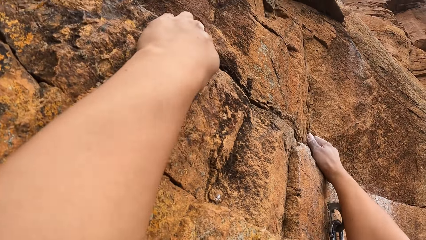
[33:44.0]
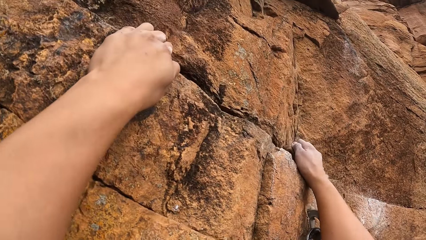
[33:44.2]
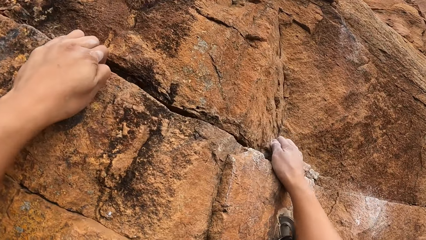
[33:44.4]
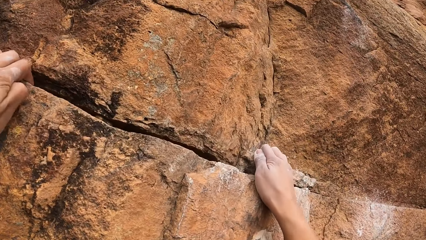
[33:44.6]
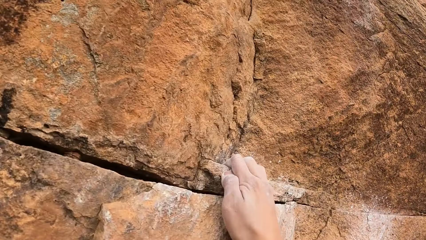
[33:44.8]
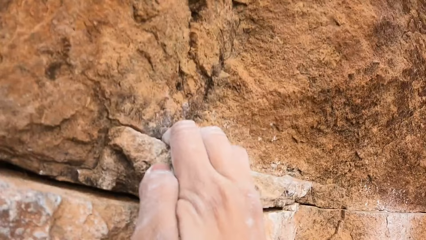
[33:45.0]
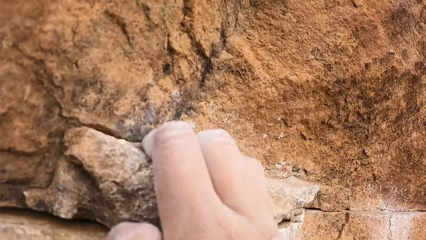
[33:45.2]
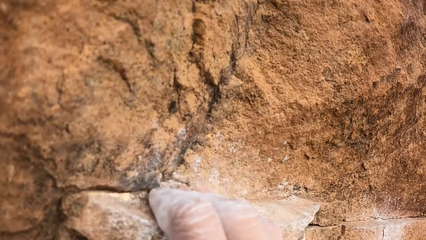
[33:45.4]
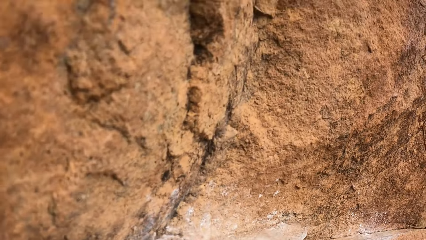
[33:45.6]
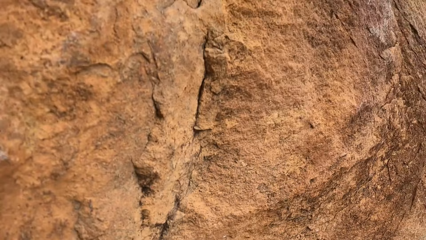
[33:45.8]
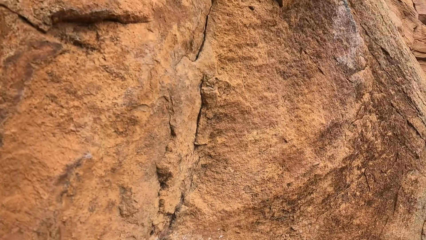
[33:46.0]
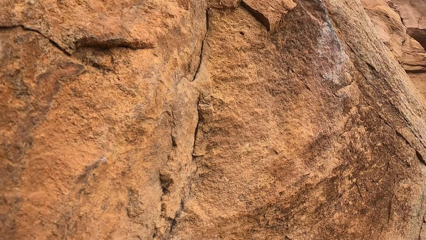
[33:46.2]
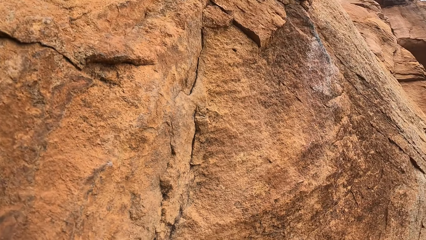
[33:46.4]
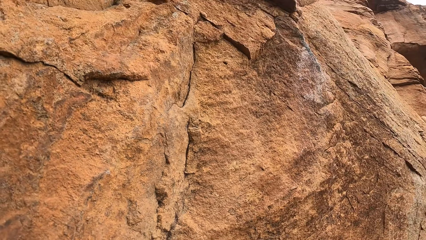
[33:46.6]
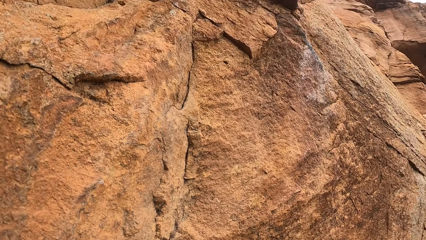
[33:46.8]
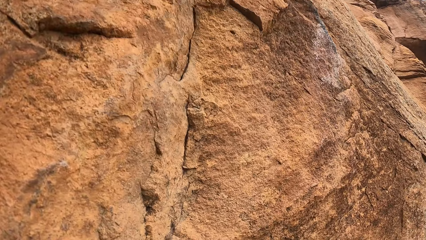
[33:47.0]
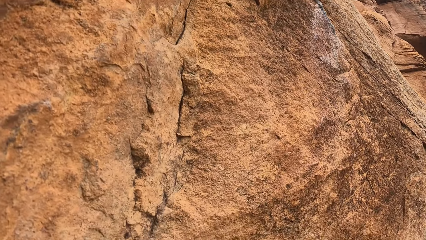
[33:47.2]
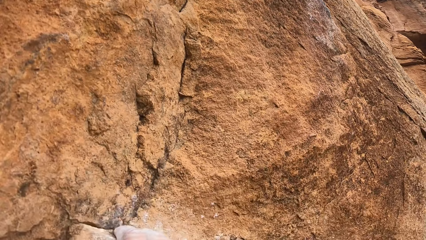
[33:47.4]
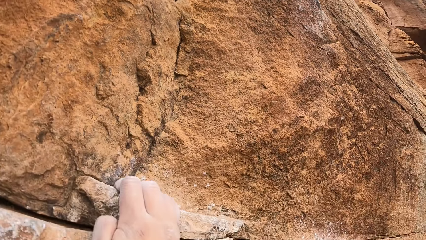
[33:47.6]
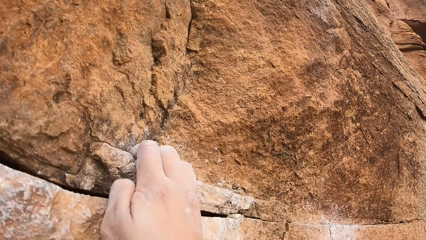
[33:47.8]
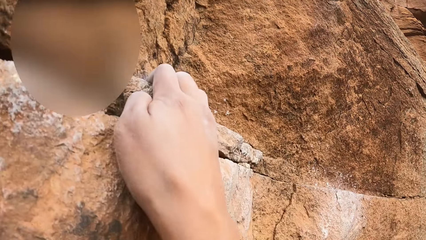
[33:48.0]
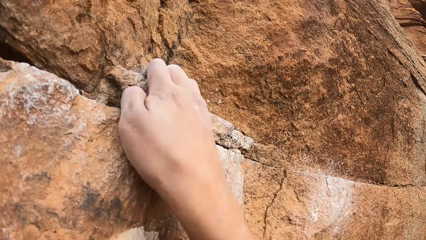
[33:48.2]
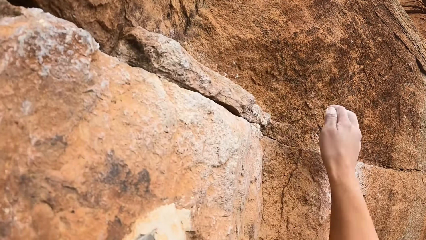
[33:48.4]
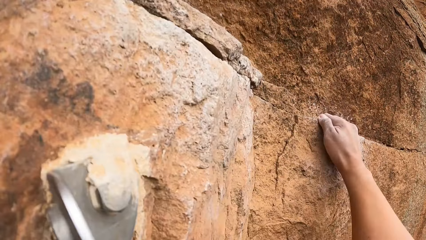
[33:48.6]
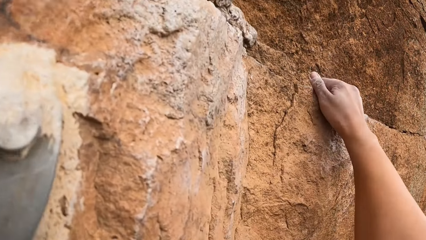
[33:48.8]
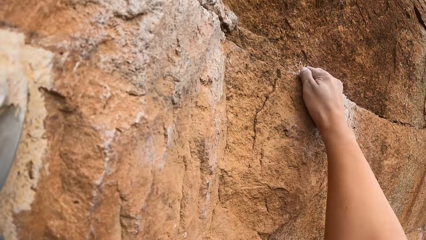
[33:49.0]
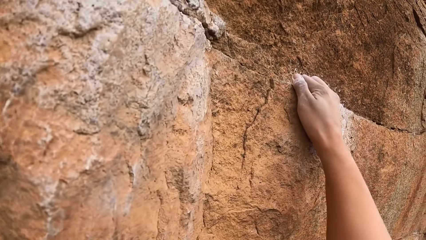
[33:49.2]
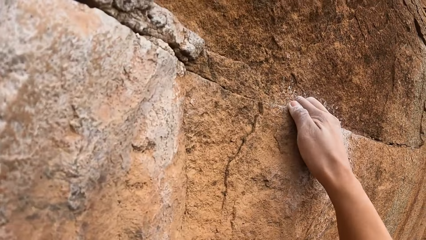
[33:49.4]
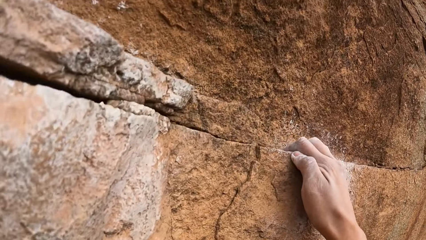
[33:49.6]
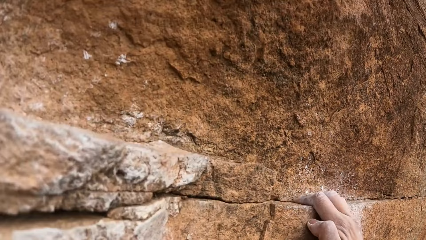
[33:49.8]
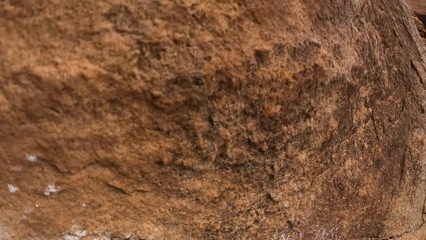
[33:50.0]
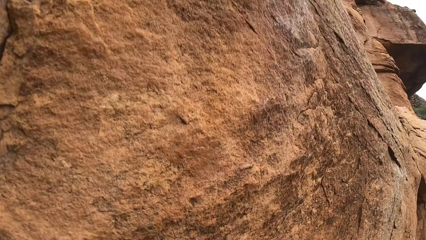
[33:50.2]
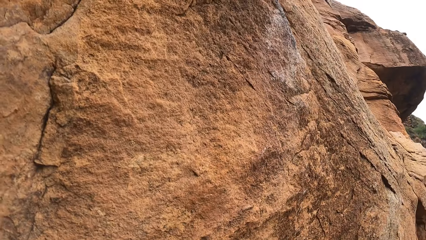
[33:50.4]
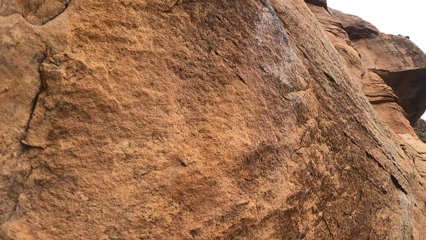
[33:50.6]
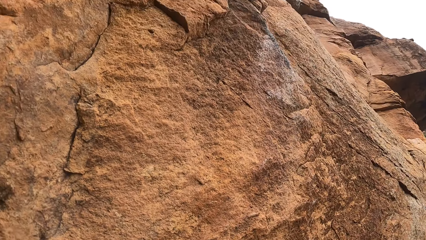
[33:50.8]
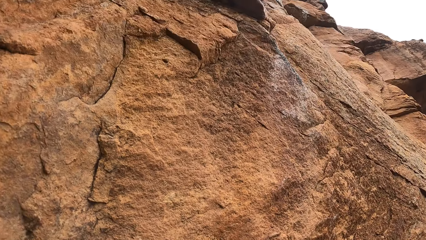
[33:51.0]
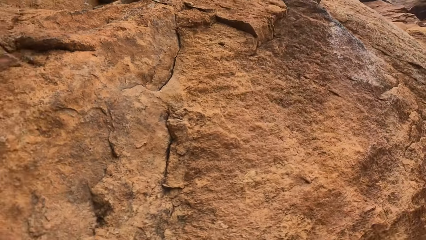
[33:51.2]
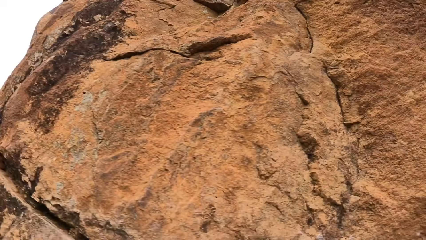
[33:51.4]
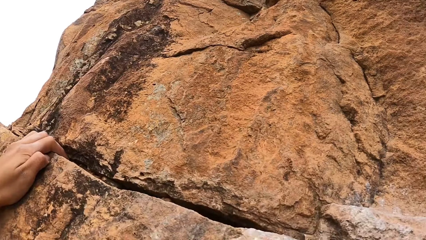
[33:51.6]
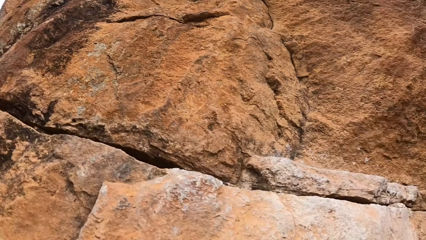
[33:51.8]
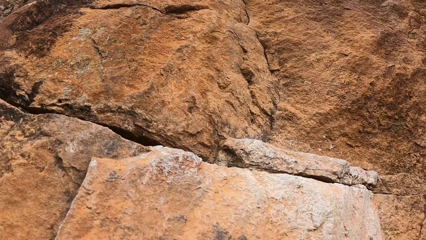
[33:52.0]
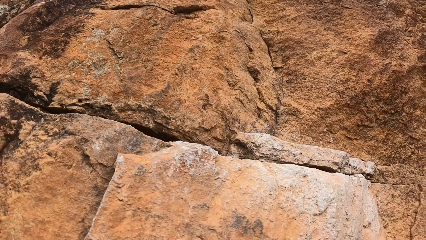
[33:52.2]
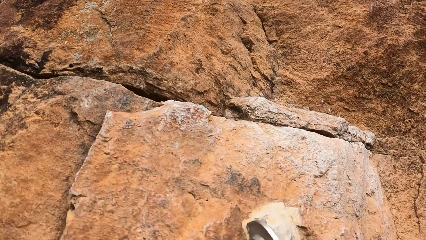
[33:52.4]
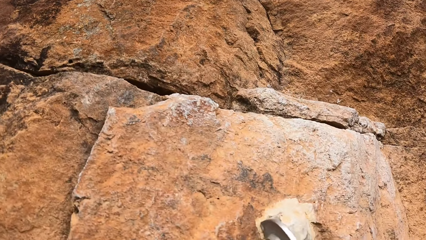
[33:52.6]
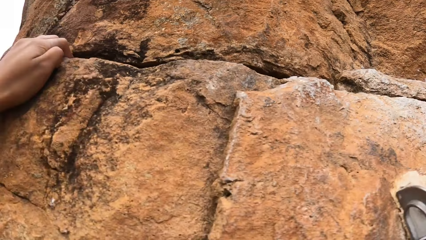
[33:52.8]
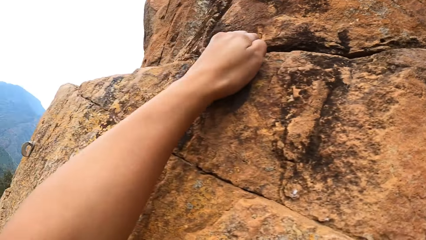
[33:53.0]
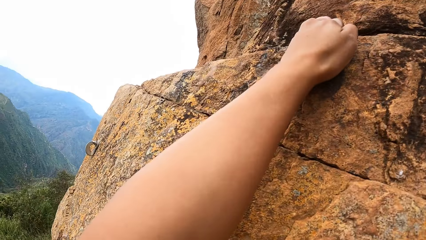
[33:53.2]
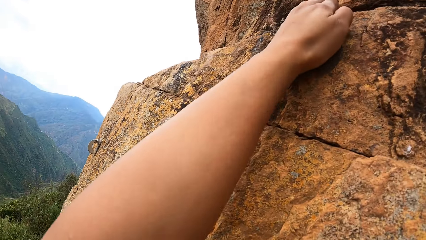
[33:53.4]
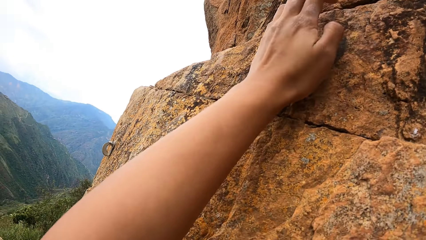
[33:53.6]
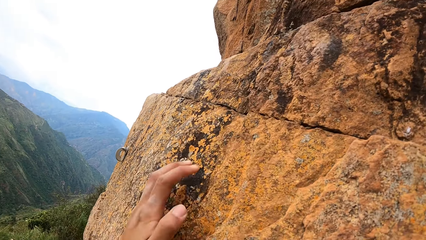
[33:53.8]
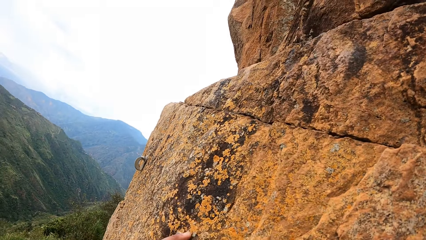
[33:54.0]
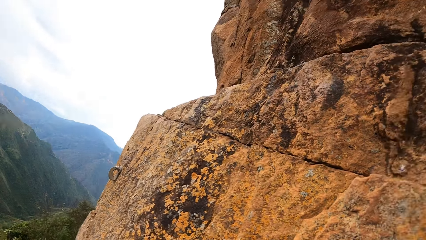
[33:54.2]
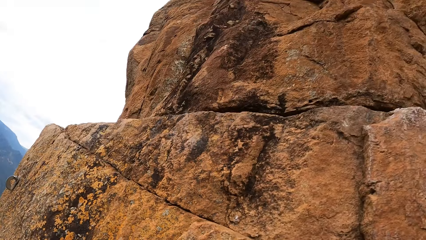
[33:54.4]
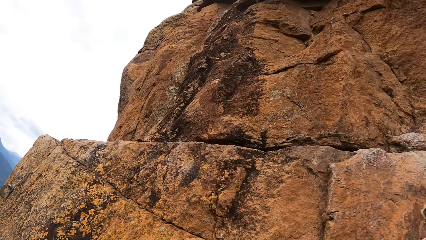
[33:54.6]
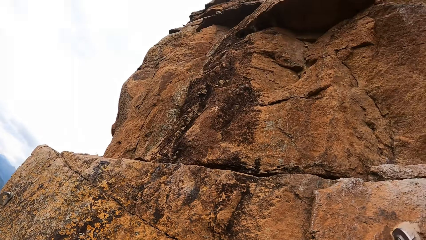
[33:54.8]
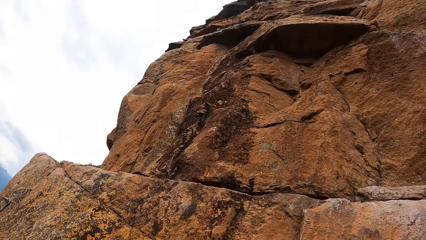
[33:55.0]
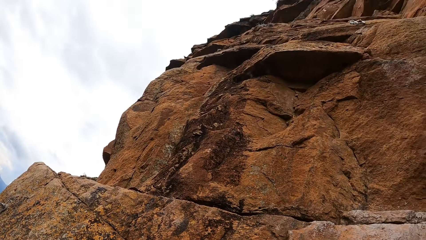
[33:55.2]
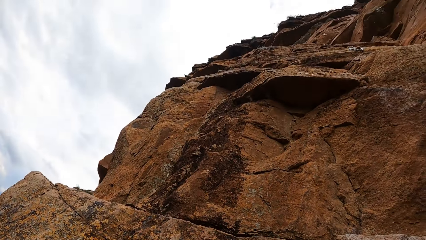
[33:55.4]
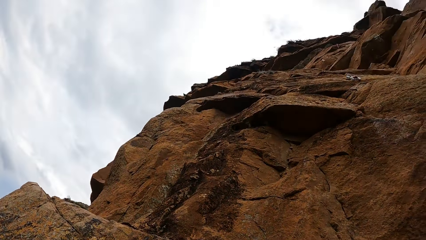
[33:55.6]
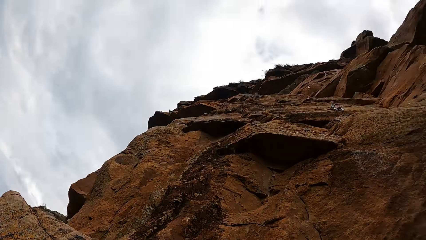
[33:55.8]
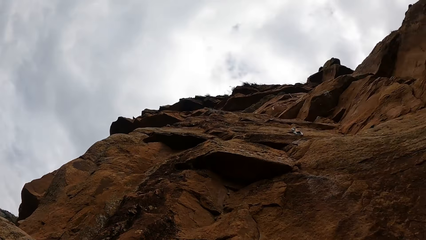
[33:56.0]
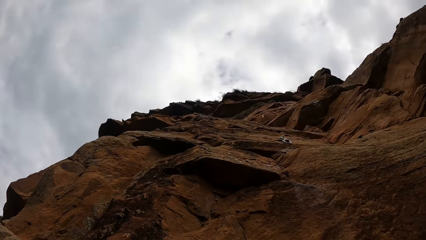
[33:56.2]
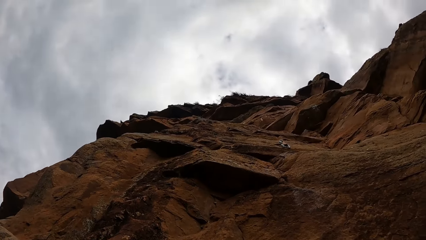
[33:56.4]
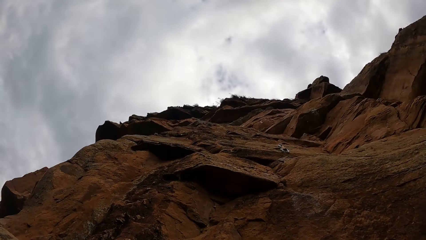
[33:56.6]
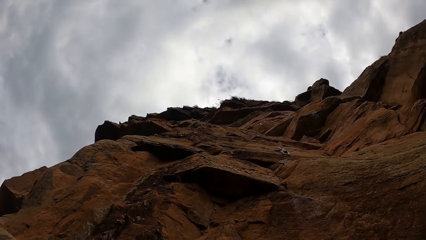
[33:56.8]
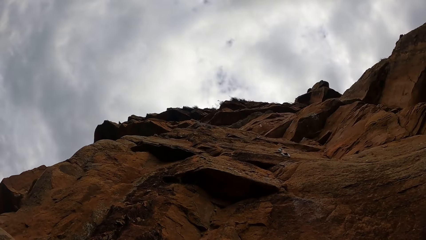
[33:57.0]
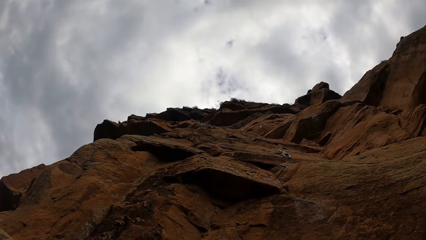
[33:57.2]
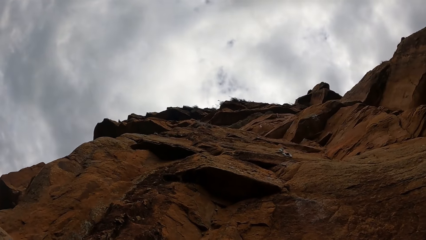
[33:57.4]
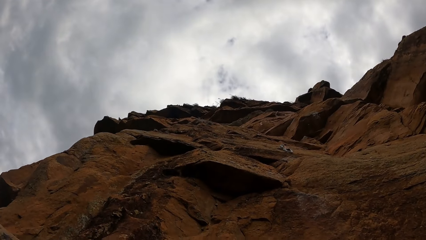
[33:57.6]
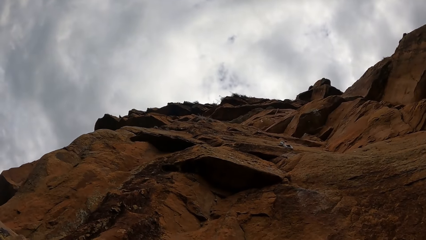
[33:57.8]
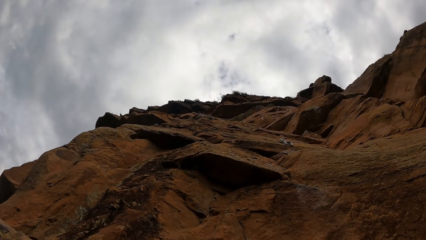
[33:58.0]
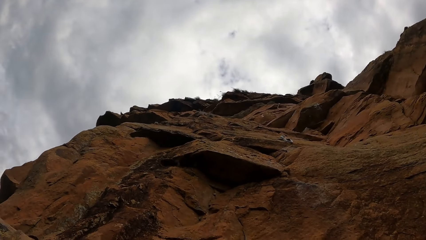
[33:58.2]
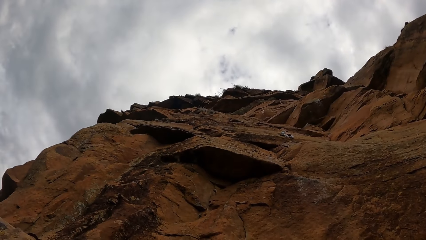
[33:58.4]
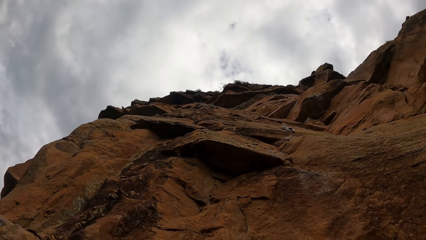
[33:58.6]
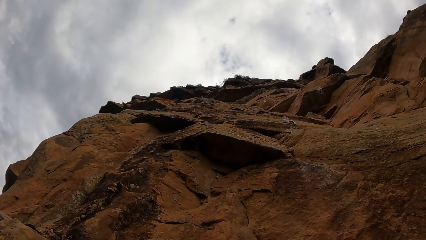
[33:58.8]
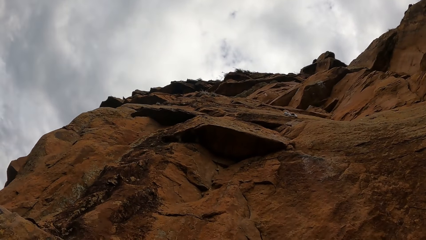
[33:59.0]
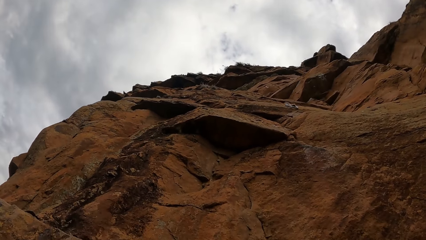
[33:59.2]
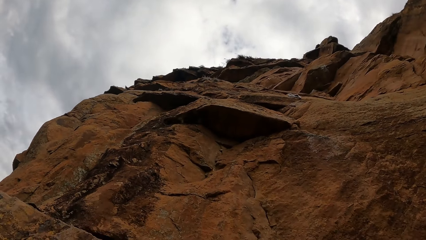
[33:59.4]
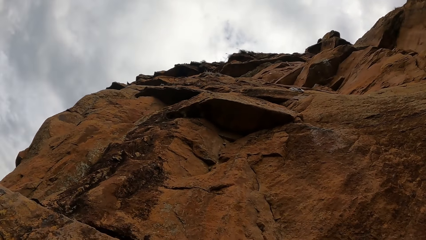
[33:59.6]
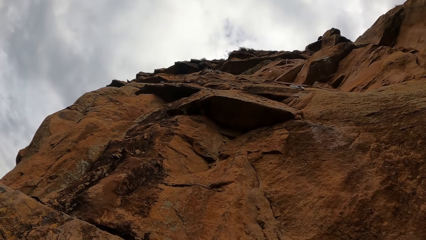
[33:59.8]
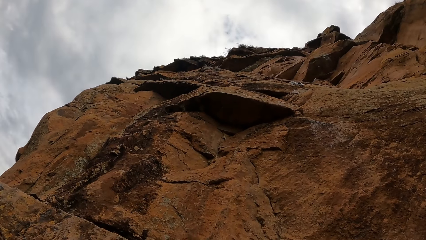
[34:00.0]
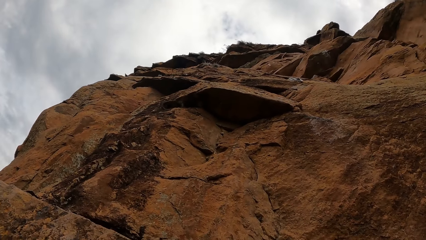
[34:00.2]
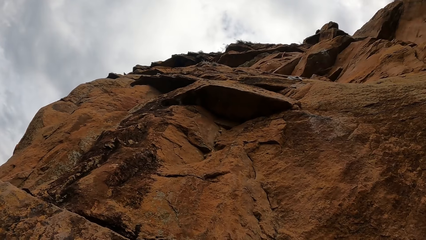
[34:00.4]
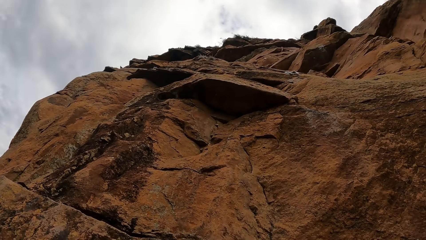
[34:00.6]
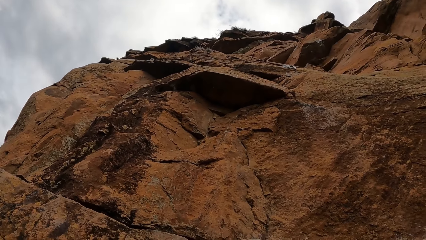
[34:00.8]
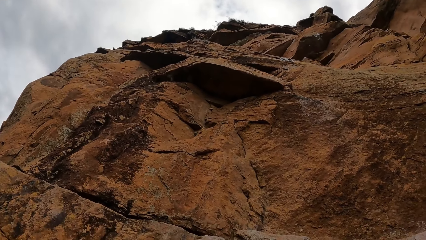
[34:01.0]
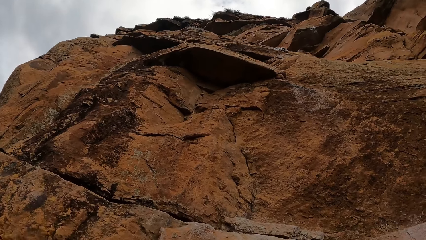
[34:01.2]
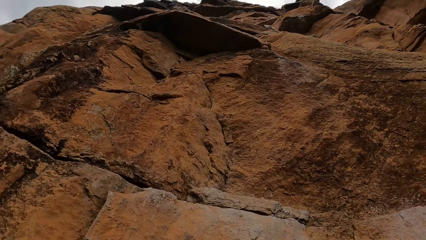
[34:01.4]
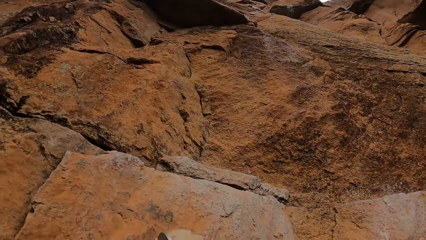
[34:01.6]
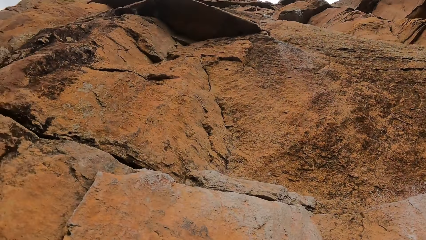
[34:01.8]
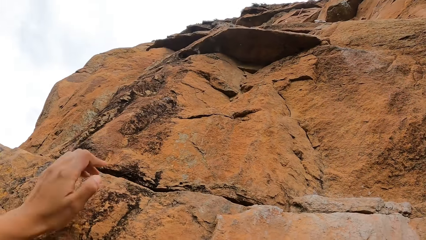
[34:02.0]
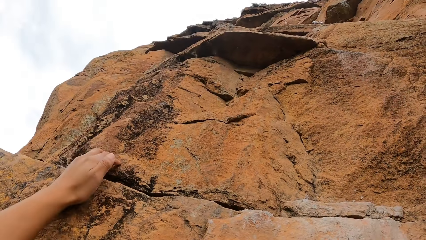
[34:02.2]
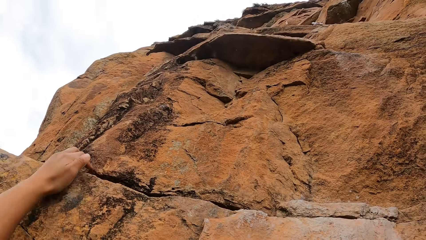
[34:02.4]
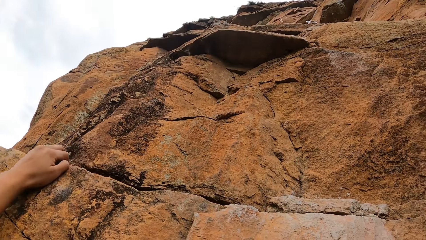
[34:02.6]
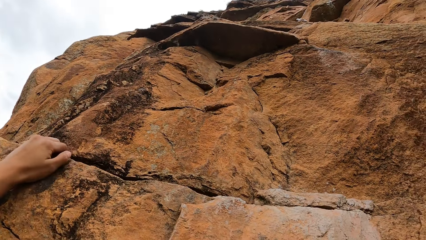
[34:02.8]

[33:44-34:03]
The camera wearer looks up on the mountain.
